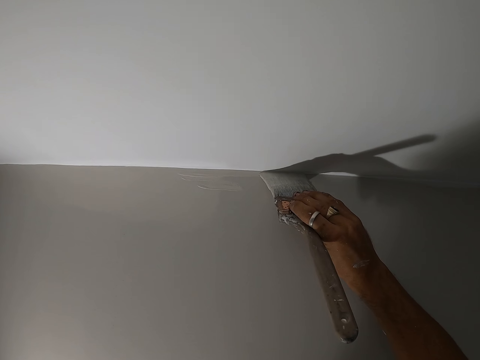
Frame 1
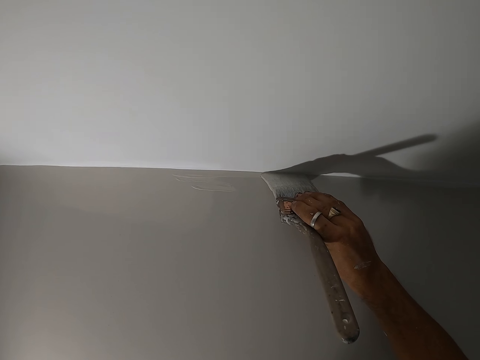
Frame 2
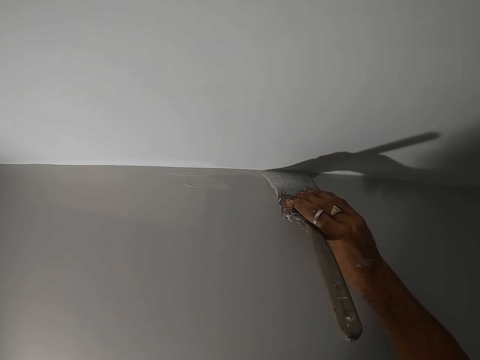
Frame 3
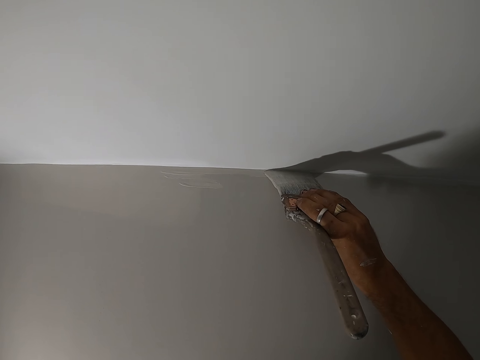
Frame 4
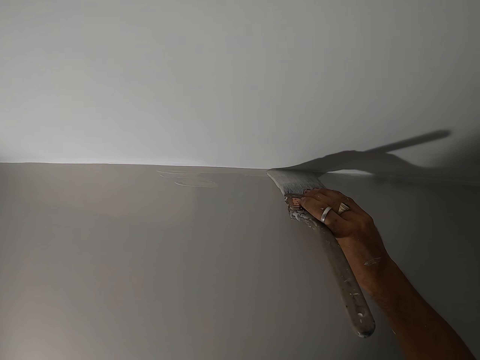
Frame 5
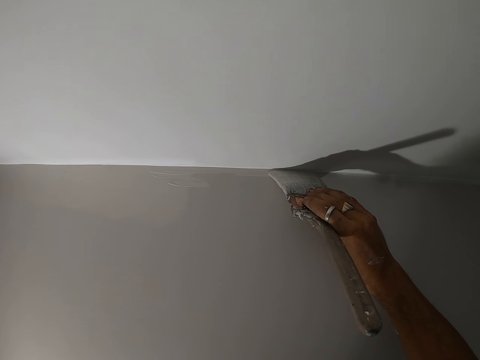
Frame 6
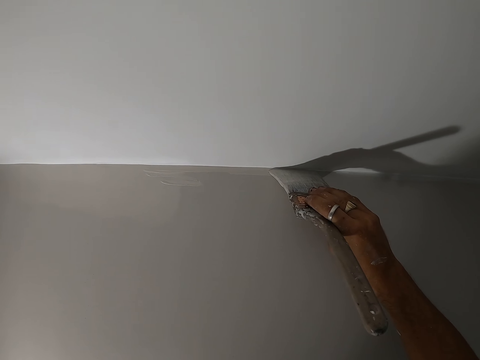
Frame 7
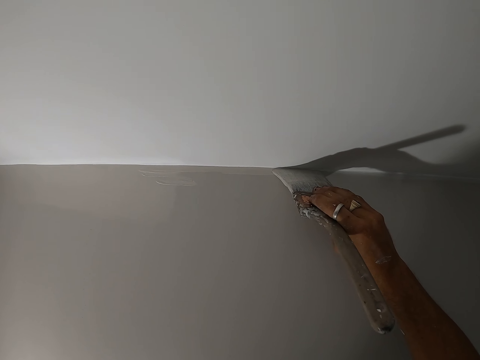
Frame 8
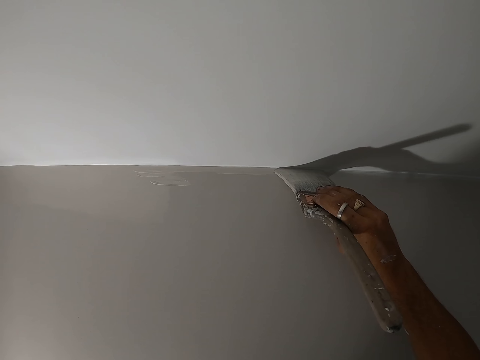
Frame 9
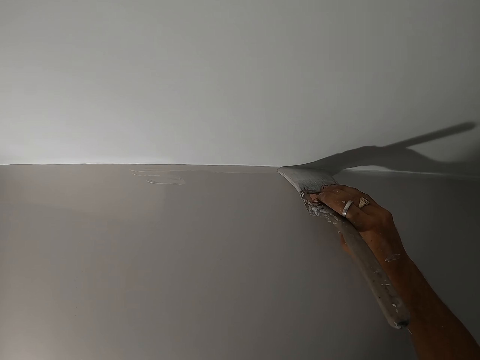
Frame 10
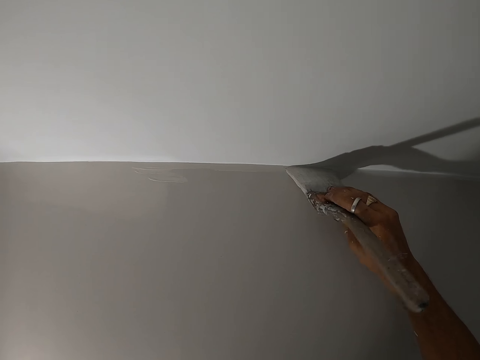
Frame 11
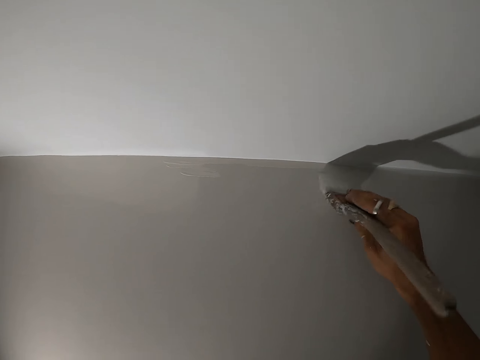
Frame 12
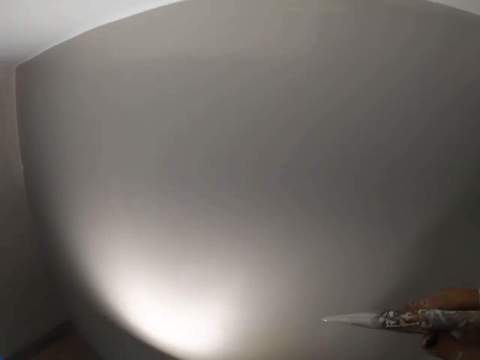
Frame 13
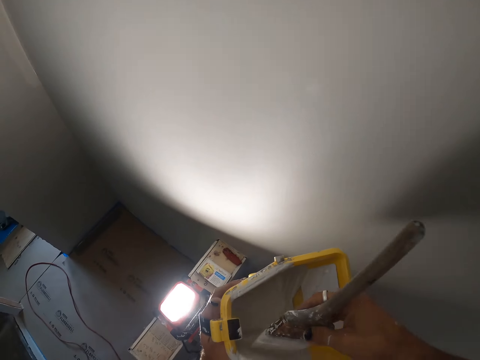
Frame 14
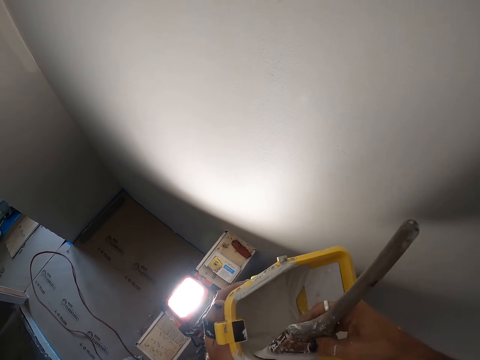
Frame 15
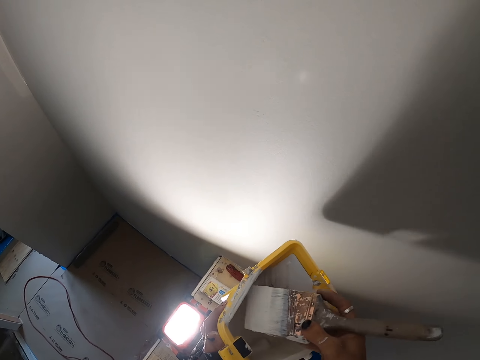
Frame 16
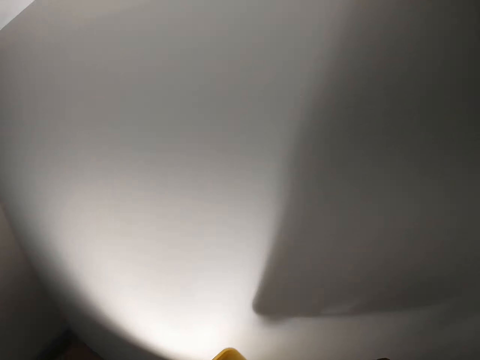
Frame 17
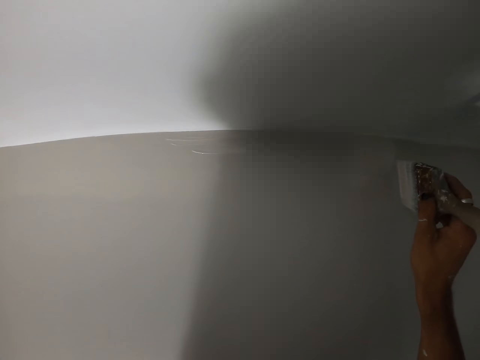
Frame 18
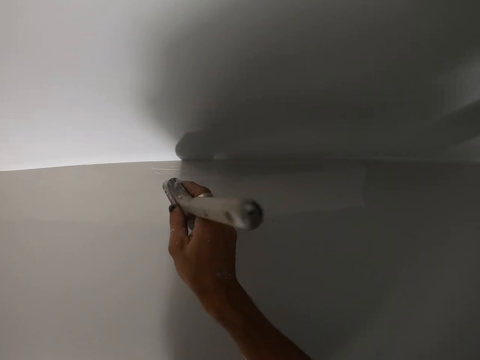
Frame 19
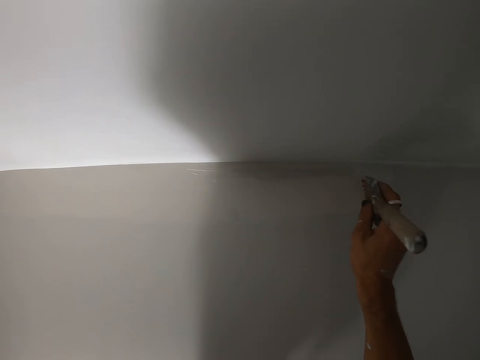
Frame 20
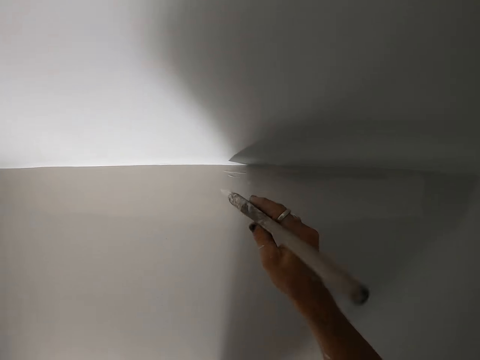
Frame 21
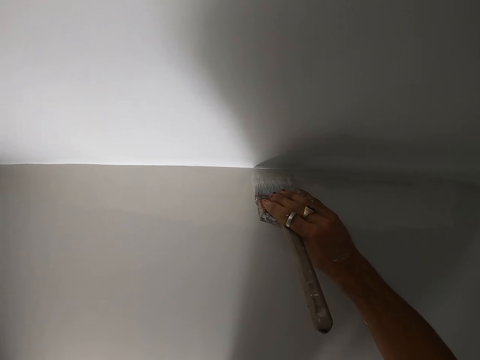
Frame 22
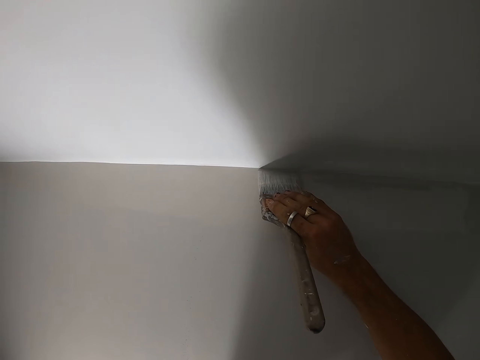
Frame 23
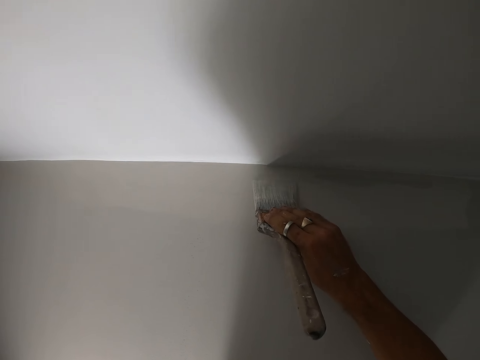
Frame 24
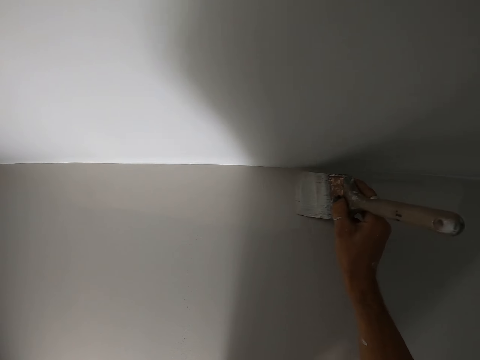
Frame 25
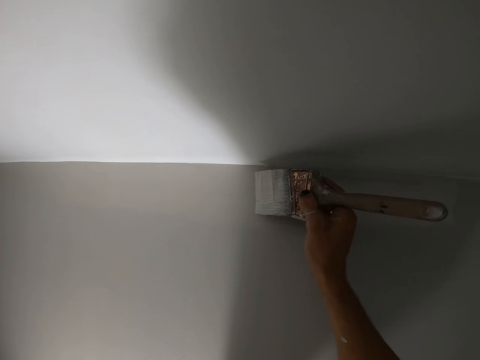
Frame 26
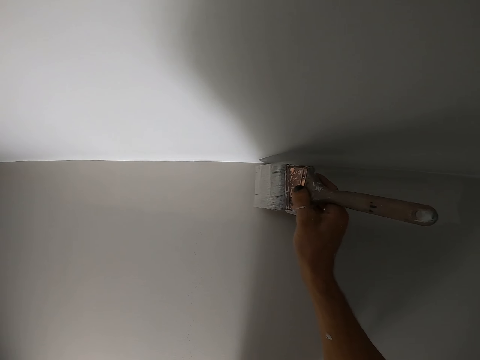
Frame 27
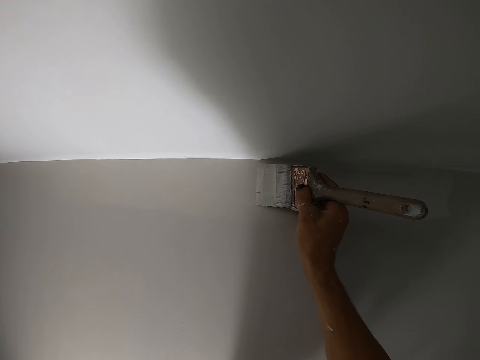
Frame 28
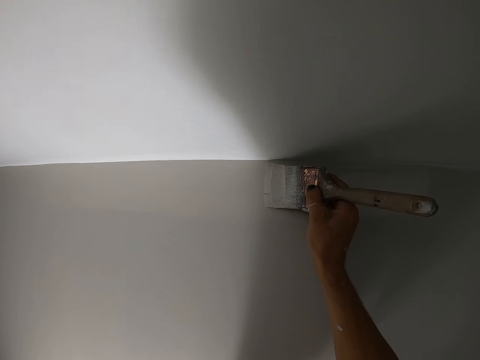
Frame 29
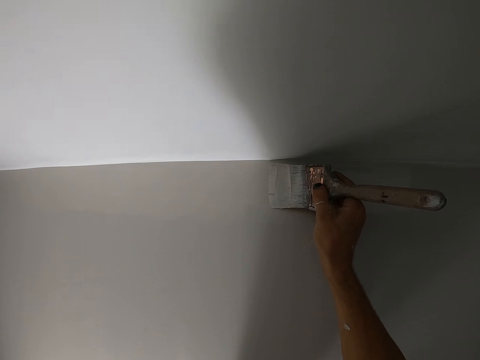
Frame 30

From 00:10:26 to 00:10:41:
The camera wearer dips the paint brush in the paint bucket. They paint the wall with the paint brush.

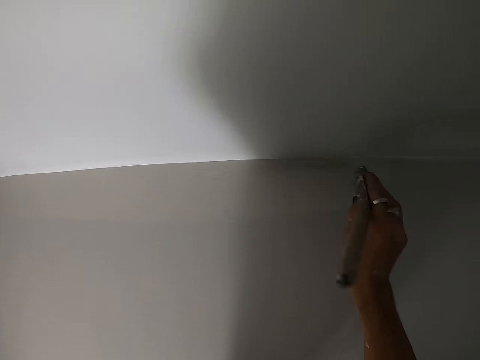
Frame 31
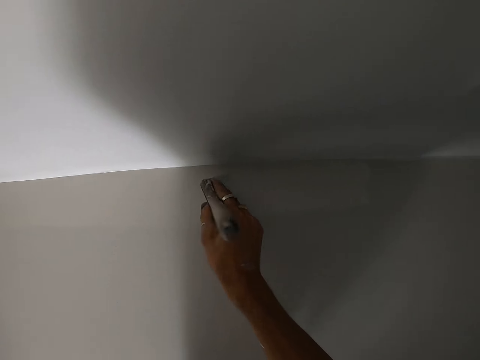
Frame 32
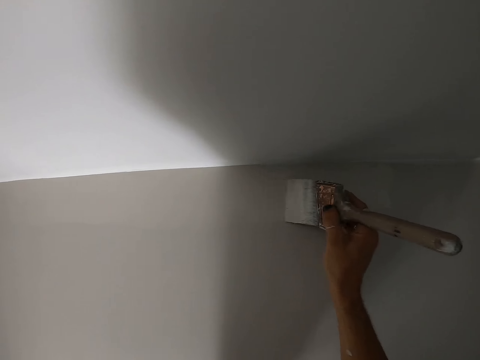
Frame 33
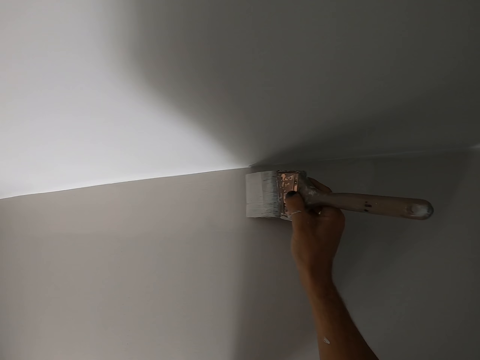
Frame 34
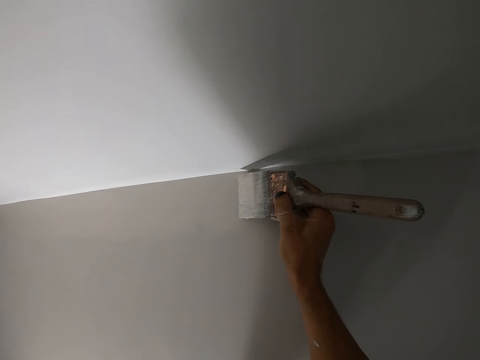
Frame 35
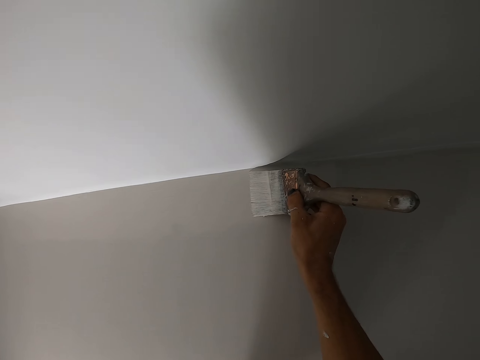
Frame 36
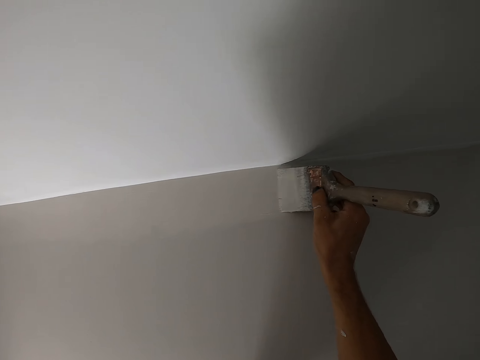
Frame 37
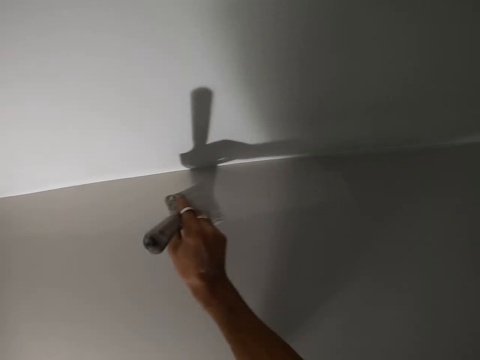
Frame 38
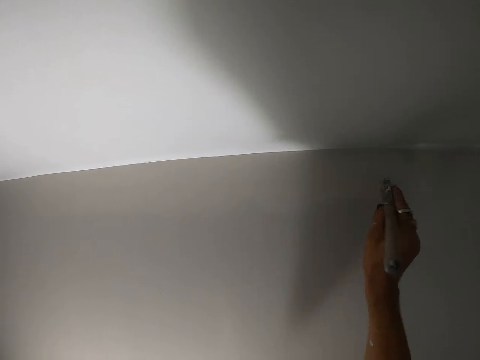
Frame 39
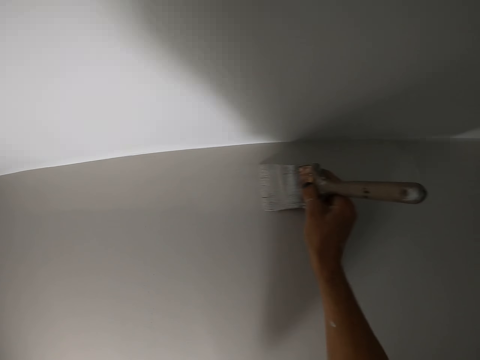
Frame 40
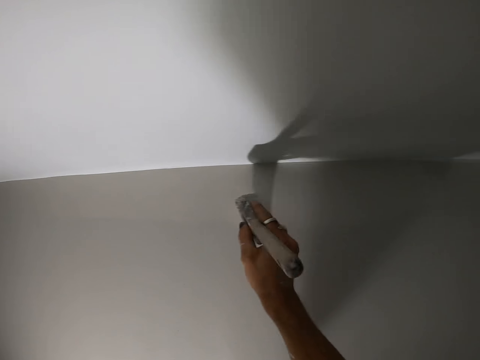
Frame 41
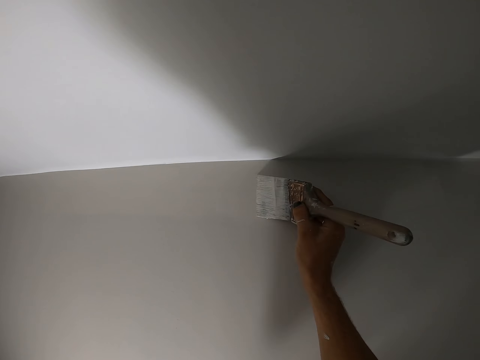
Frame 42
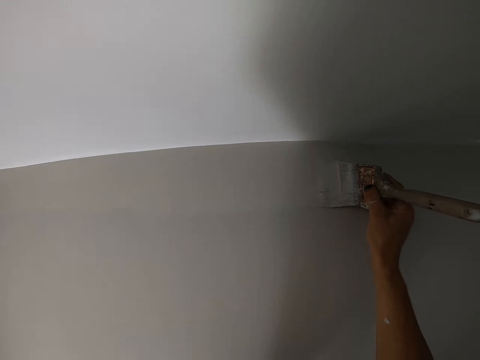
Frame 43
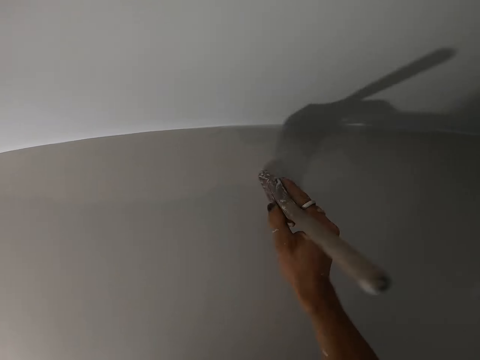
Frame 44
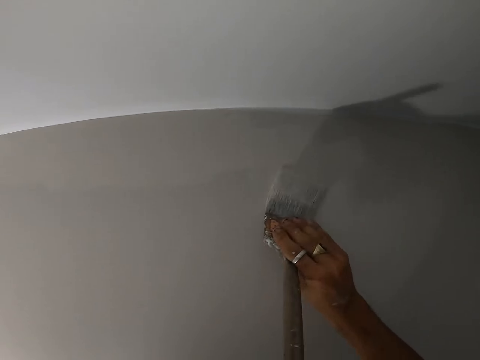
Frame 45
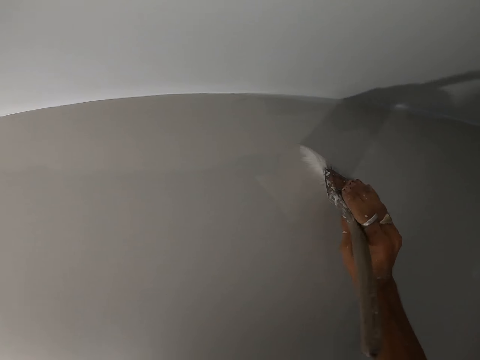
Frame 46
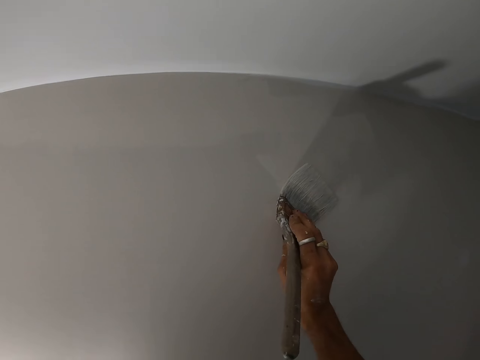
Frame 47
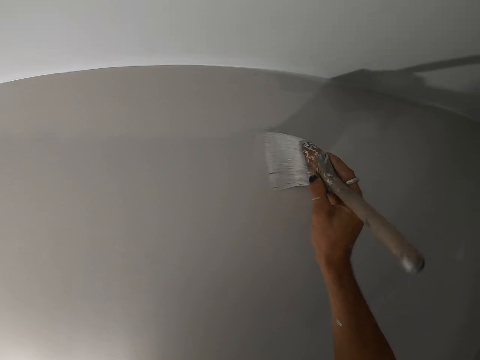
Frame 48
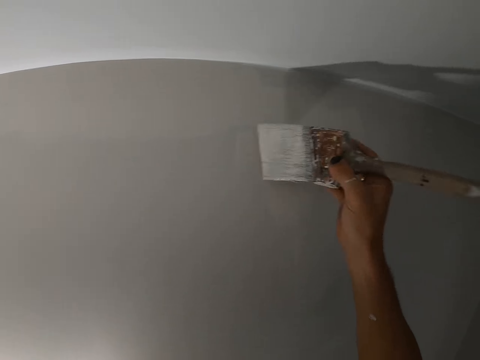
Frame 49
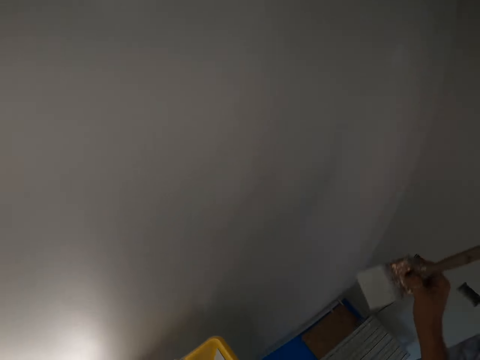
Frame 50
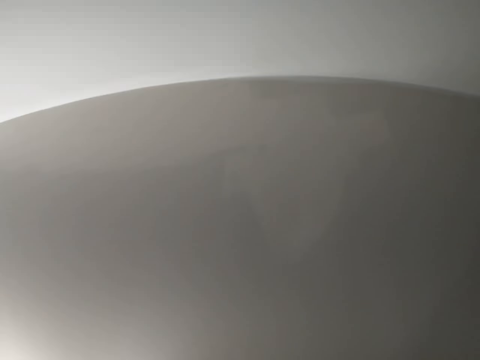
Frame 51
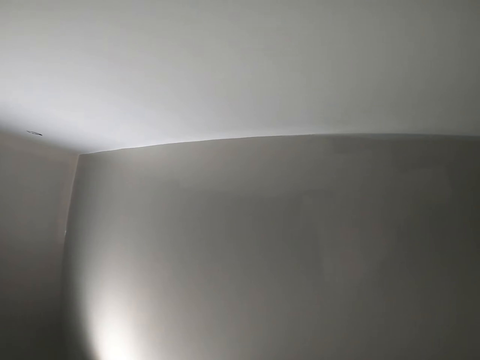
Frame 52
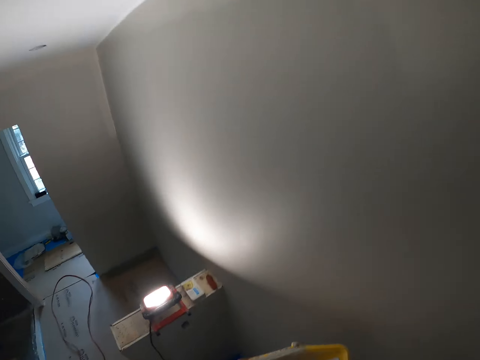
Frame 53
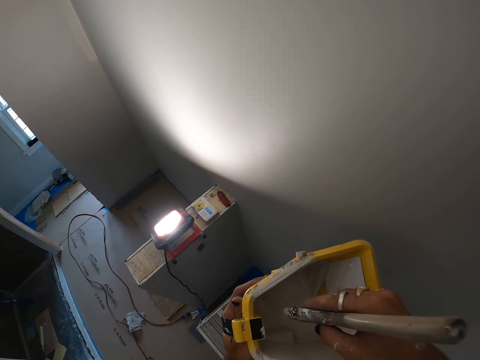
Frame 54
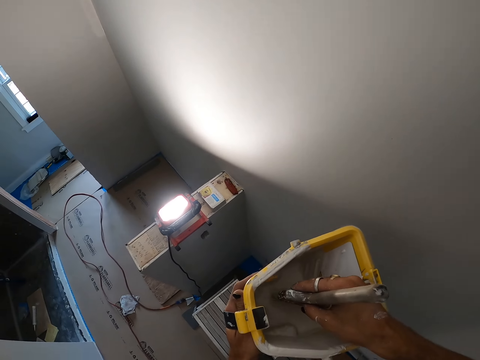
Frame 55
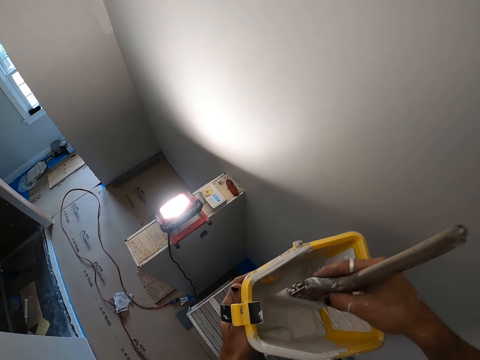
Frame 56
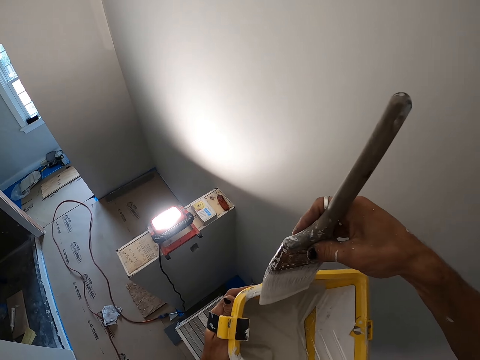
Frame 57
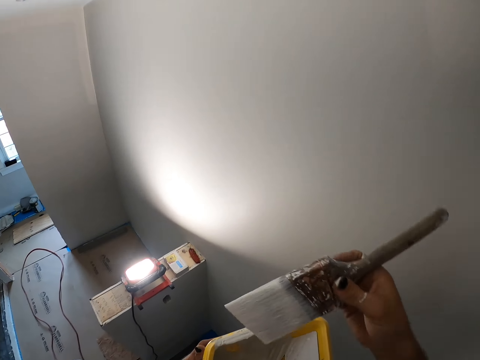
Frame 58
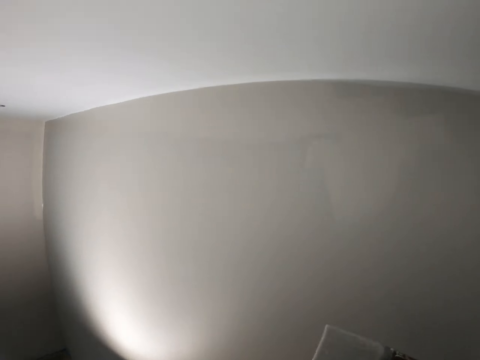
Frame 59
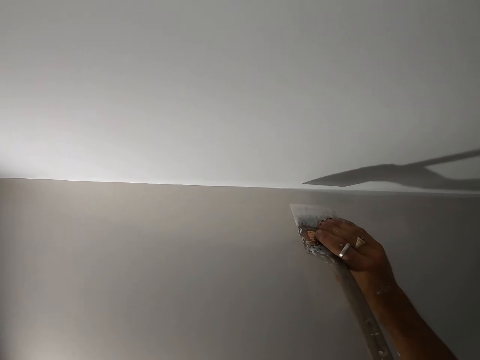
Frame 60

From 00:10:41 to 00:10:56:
The camera wearer dips the paint brush in the paint bucket. They turn around the room. They wipe the excess paint on the paint bucket.
